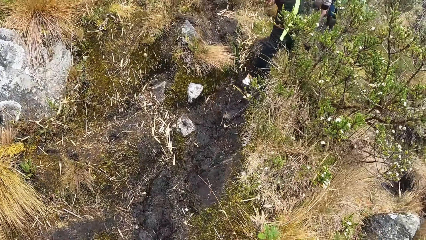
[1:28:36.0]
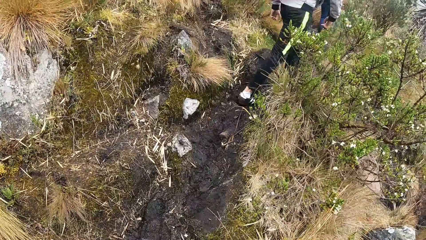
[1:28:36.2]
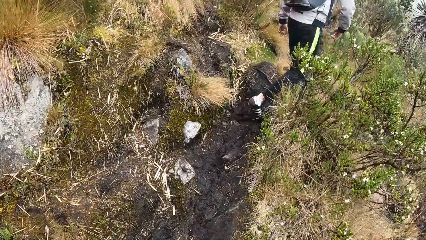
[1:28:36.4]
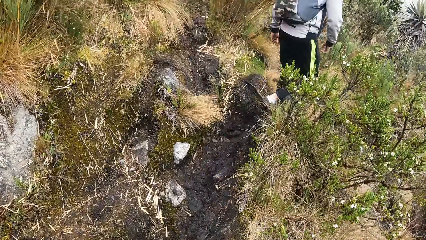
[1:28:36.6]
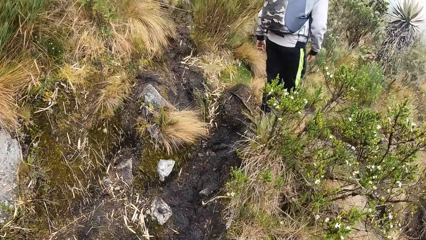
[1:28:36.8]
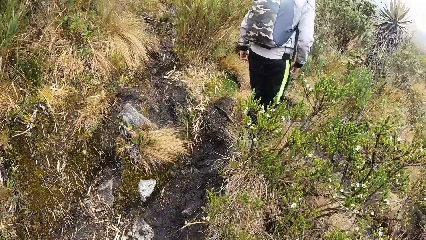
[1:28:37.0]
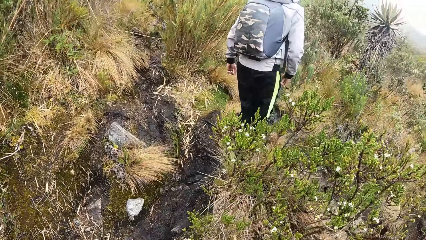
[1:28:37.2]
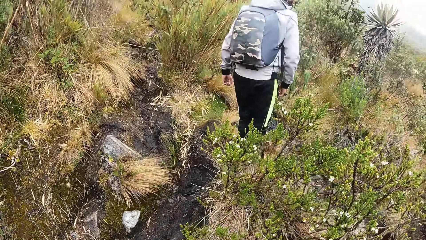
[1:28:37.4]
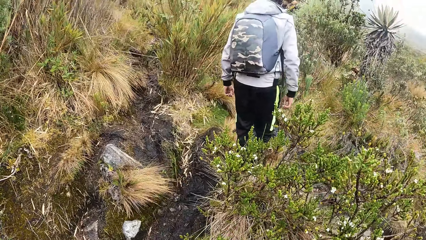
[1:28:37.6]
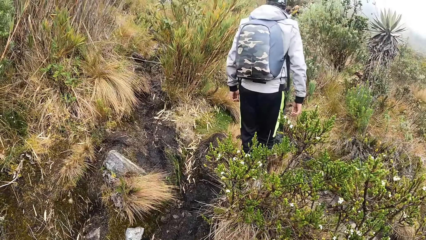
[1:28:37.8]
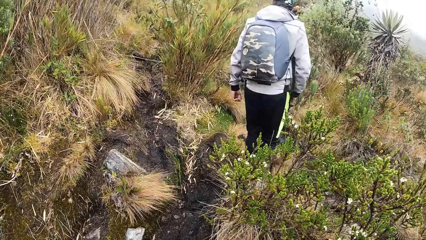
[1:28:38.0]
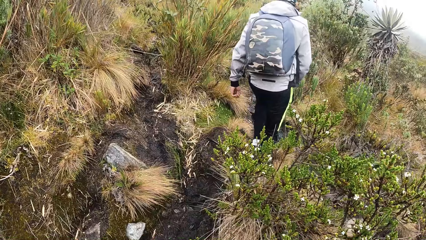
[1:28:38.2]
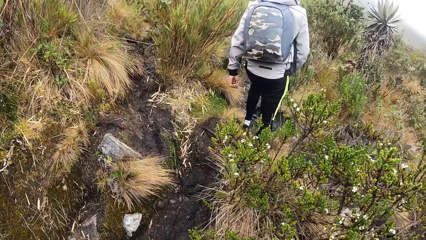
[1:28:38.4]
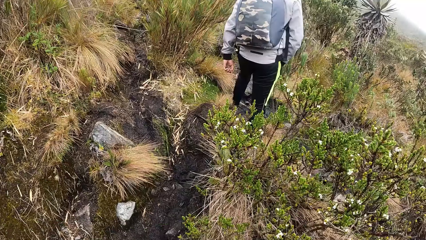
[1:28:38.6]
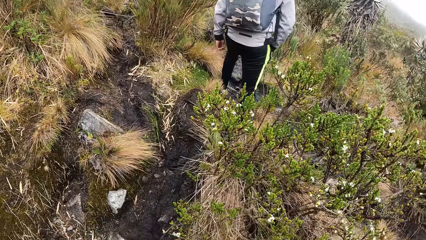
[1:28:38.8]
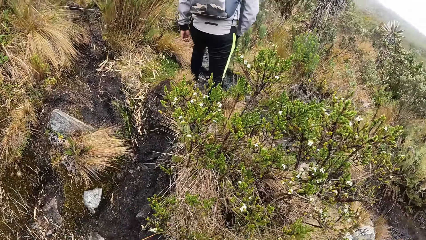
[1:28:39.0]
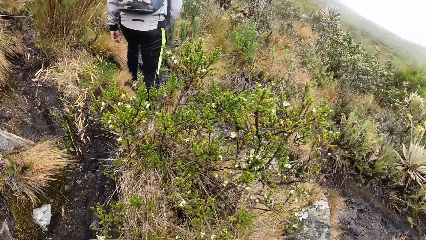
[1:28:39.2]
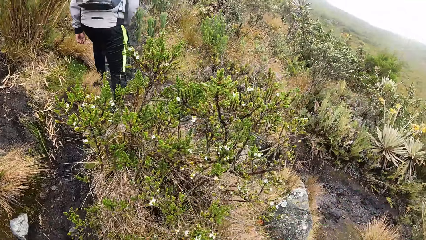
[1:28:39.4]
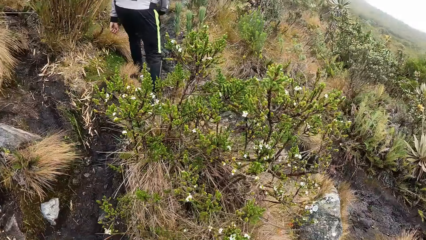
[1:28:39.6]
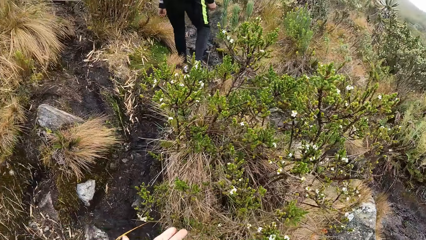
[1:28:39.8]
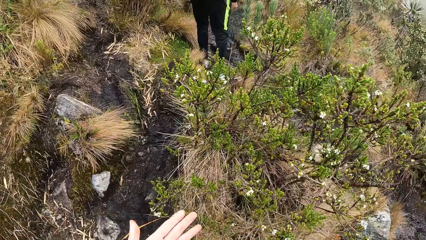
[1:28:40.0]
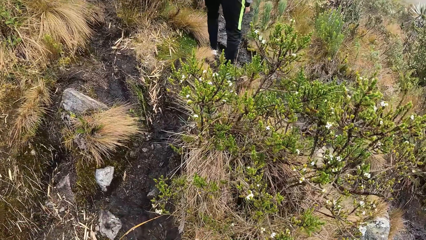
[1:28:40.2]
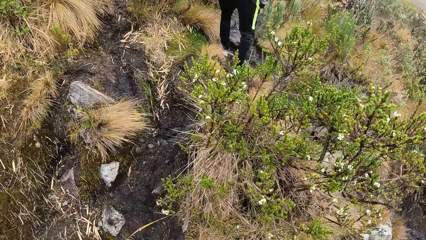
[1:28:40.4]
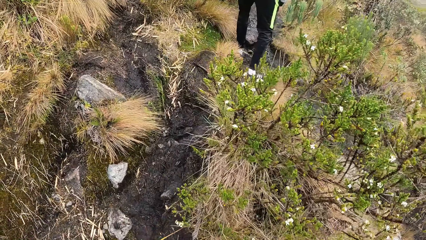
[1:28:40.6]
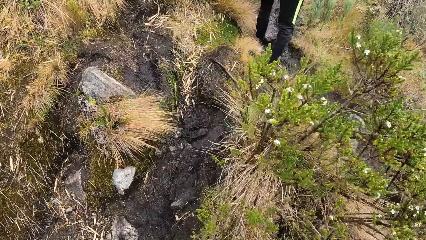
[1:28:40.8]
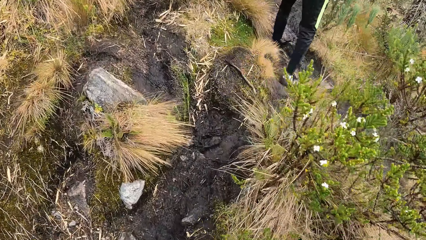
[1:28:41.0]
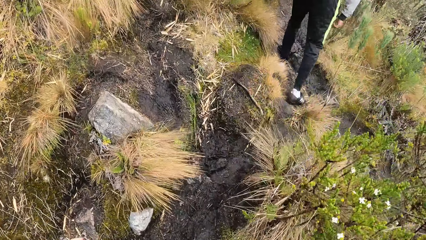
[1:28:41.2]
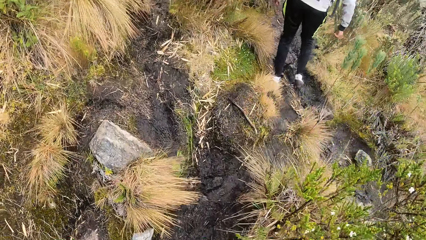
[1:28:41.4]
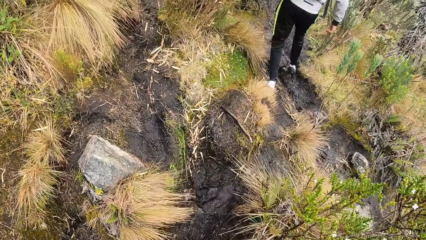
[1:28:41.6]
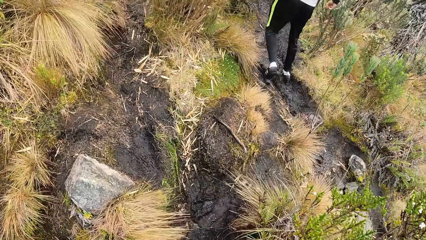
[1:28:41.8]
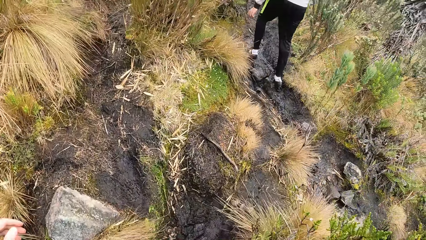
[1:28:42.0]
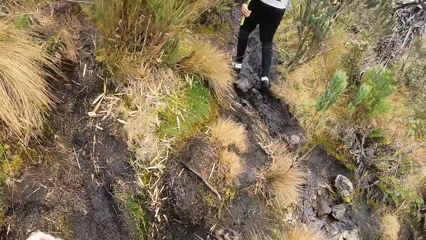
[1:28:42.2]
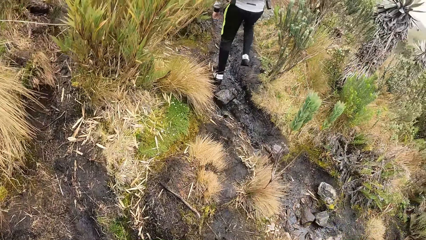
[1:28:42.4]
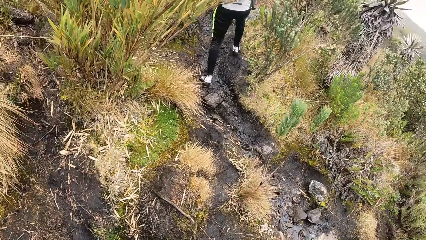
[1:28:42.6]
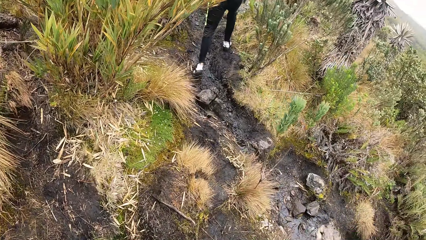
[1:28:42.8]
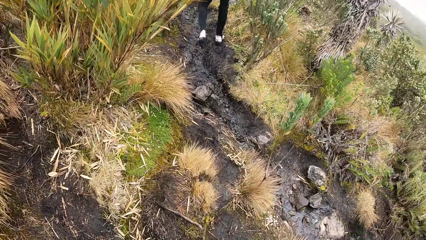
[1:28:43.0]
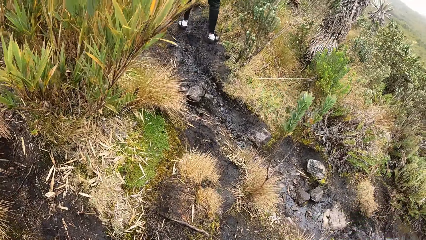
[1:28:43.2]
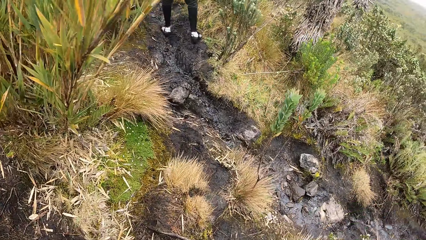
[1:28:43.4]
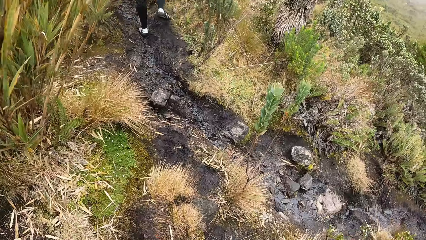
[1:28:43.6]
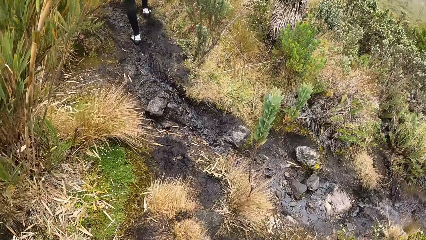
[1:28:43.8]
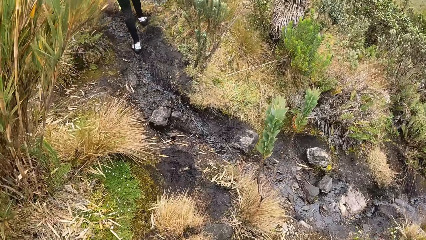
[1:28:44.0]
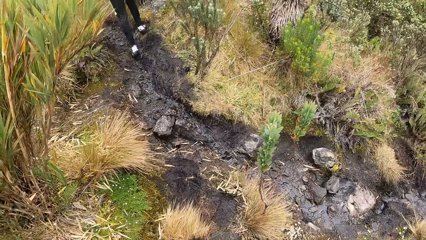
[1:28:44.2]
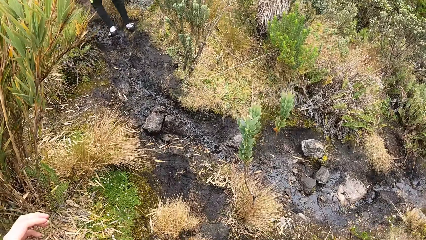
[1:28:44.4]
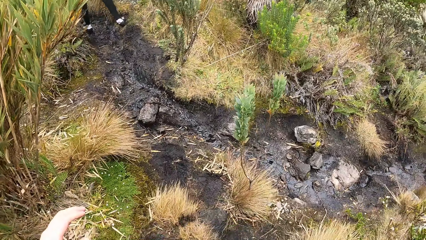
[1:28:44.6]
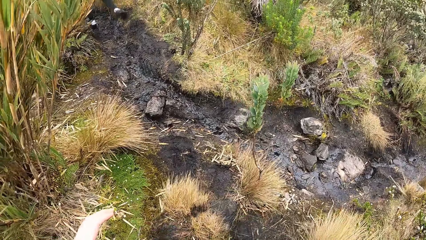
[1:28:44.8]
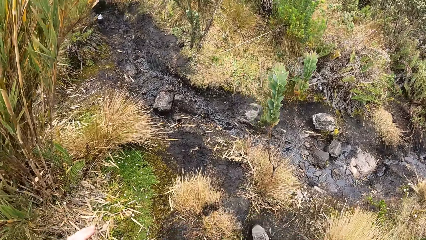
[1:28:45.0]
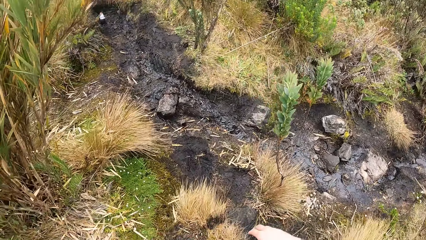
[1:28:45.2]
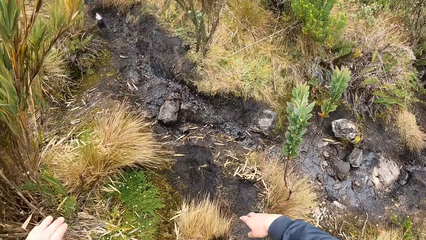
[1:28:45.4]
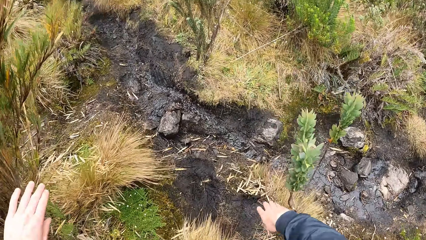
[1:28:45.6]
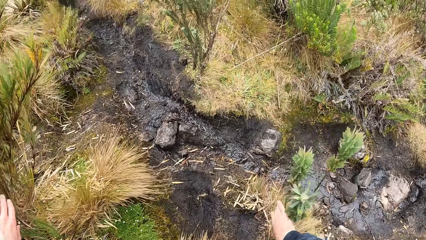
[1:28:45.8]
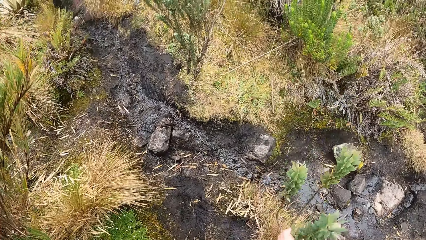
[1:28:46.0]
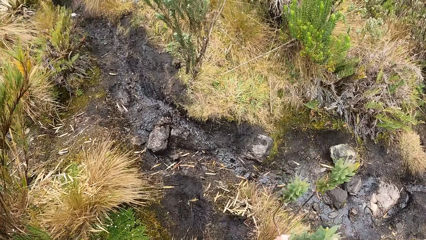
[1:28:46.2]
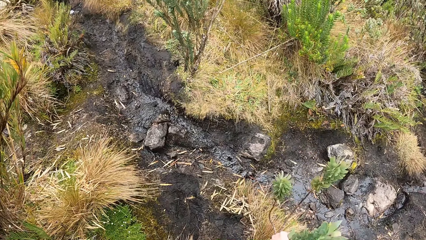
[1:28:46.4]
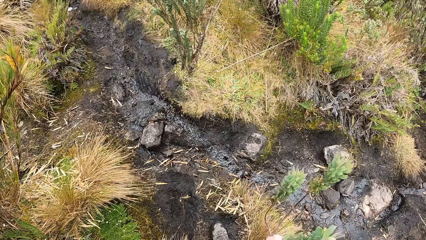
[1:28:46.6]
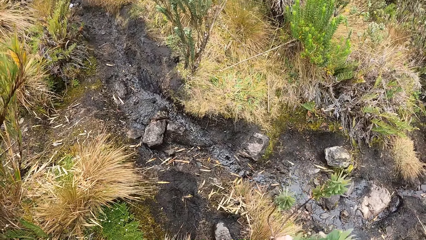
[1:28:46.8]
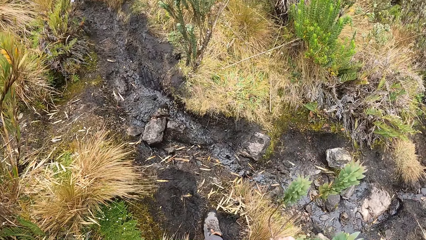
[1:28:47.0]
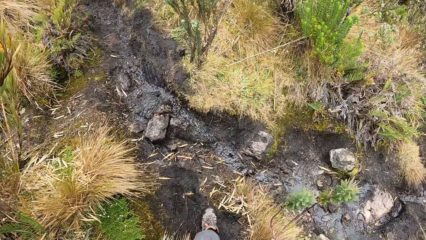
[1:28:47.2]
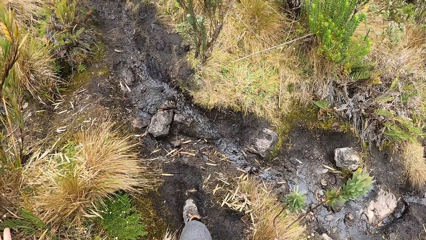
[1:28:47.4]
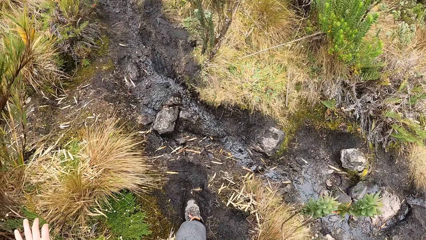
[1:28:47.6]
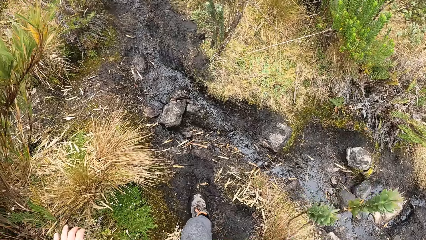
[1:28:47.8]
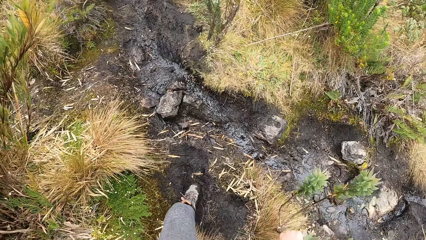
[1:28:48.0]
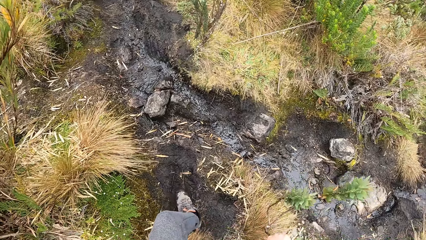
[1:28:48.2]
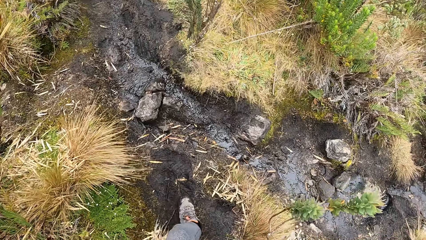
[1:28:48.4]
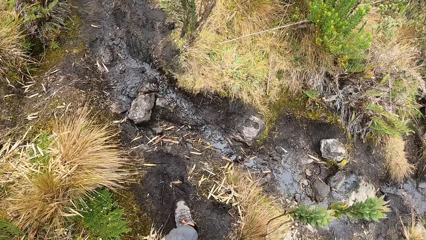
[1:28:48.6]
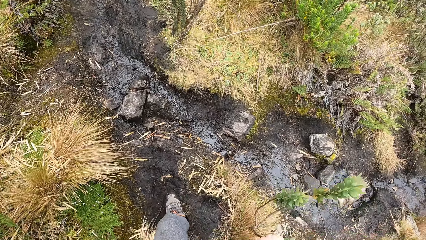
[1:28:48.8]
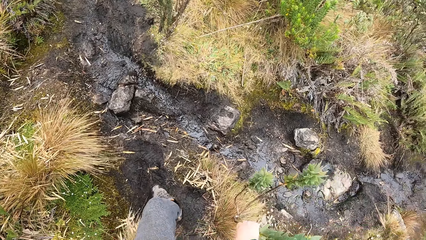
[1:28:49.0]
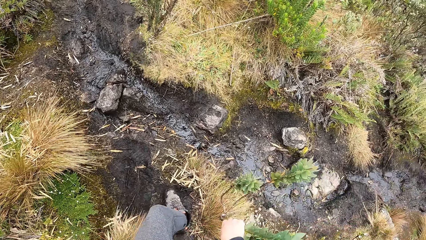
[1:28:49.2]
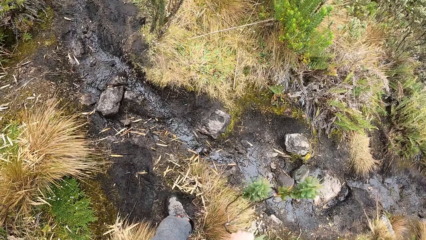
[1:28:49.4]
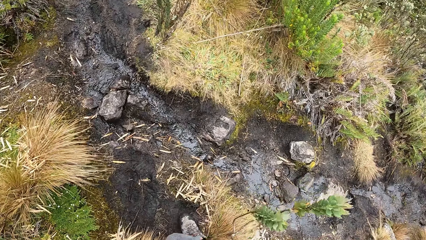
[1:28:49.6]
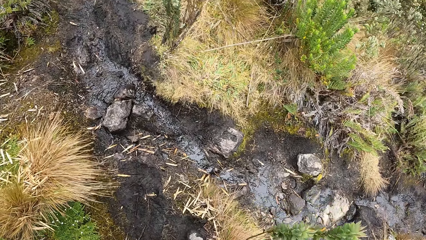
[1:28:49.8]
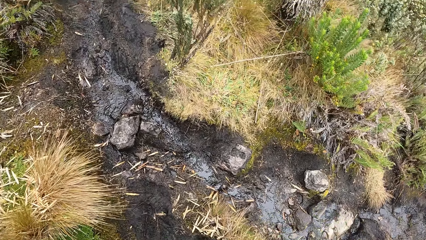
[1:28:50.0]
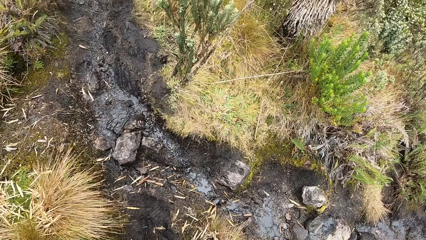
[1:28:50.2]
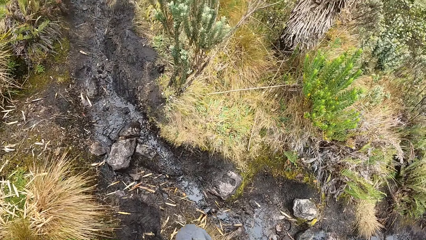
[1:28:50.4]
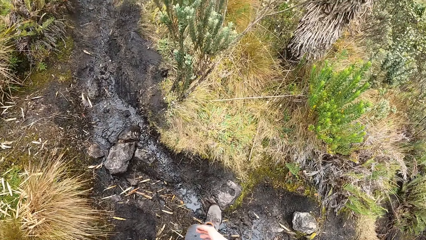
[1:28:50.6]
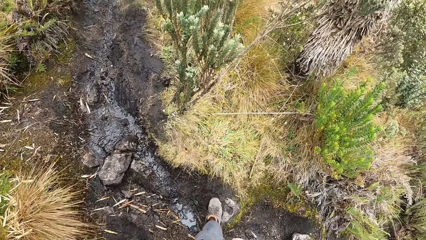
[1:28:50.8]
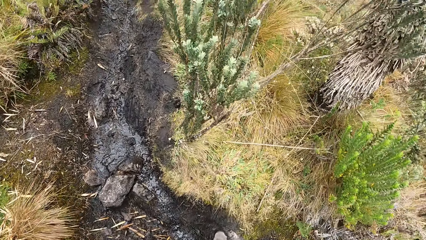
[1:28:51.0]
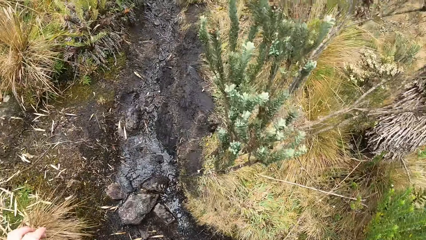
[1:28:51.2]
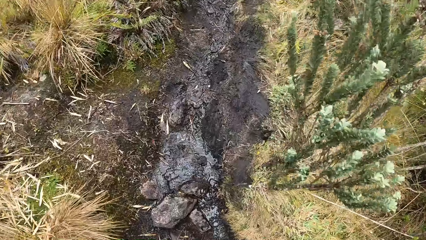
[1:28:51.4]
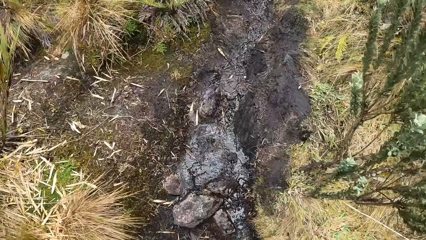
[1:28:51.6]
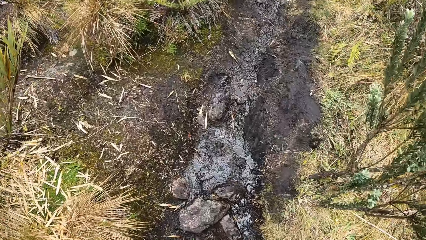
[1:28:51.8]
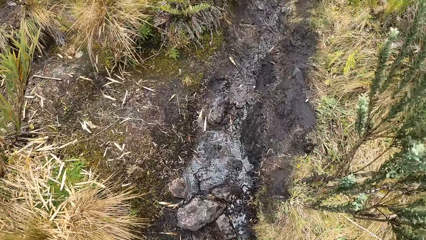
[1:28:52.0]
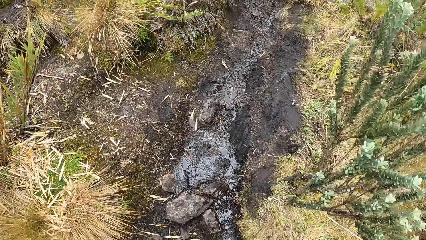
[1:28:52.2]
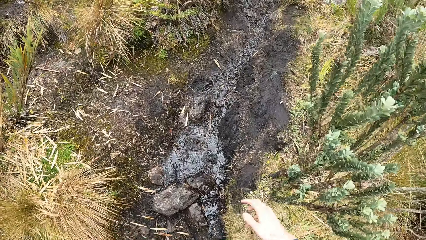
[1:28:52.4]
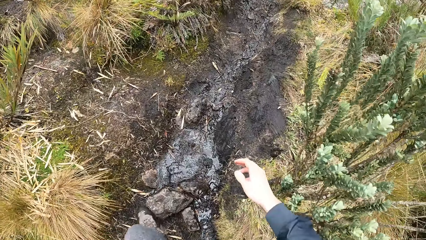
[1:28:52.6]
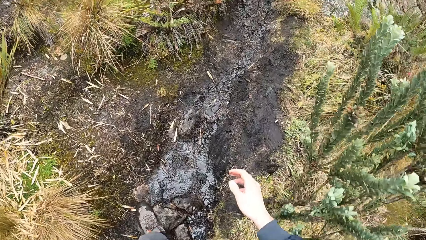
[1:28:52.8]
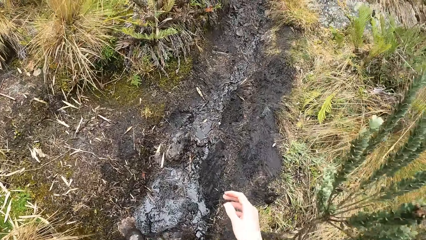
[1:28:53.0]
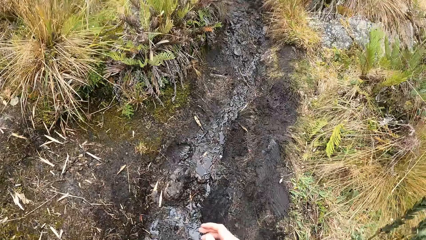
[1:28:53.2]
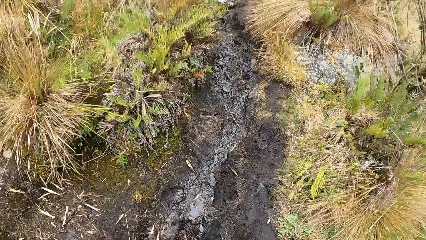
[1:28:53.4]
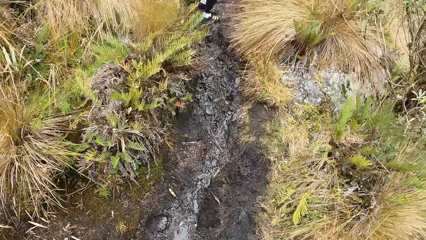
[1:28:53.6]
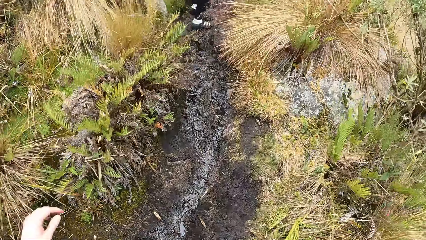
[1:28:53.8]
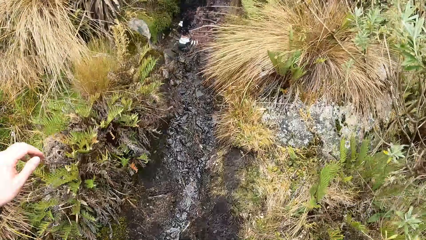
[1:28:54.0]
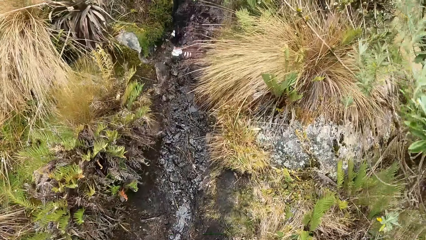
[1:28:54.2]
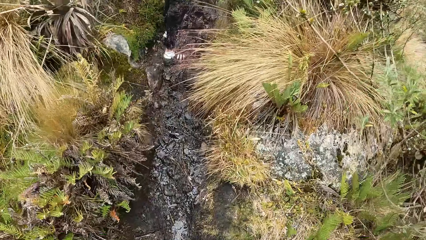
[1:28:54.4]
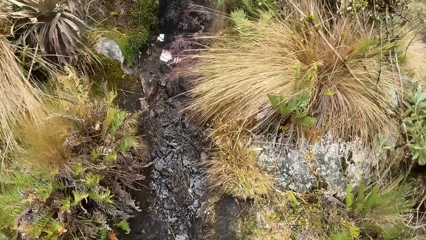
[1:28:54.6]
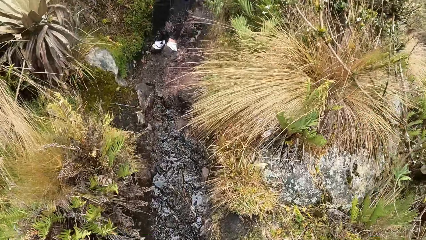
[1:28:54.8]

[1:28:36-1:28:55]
The camera wearer looks around. They climb a mountain. They move the plants with both hands. They climb the mountain.
